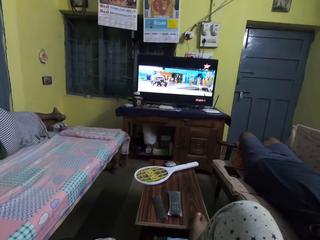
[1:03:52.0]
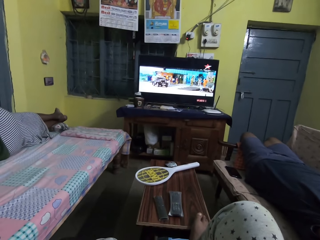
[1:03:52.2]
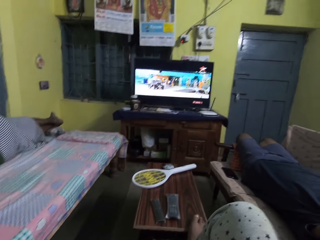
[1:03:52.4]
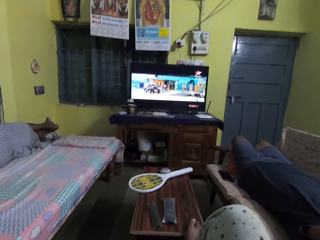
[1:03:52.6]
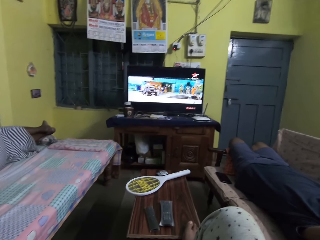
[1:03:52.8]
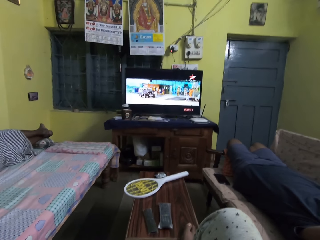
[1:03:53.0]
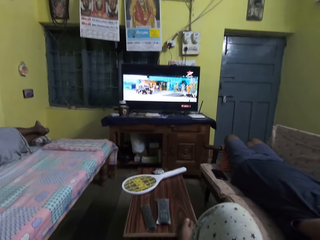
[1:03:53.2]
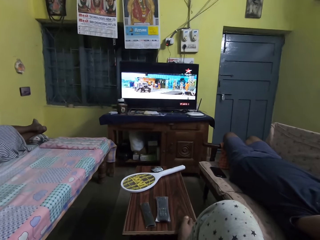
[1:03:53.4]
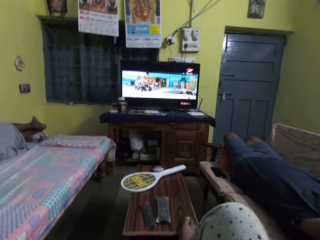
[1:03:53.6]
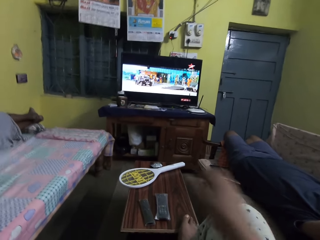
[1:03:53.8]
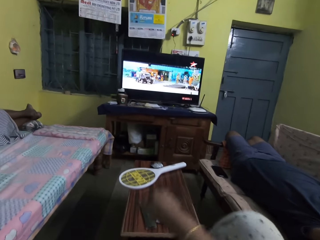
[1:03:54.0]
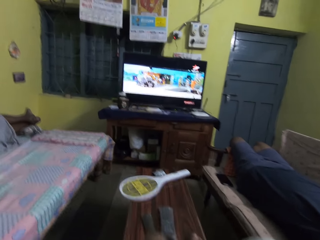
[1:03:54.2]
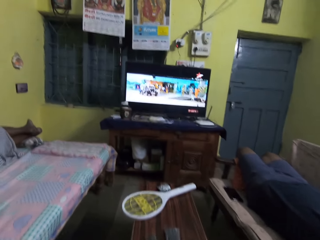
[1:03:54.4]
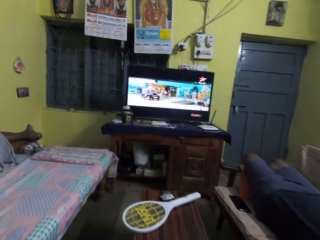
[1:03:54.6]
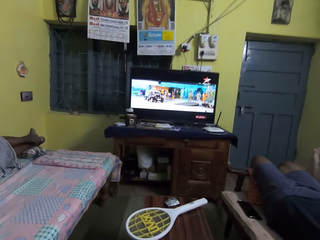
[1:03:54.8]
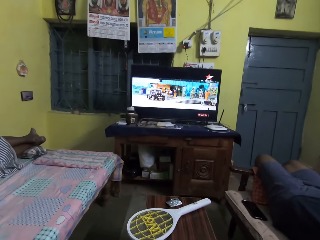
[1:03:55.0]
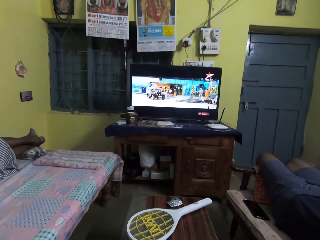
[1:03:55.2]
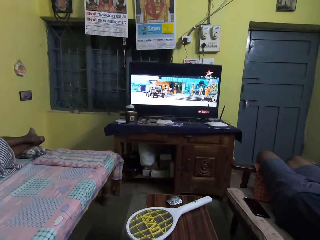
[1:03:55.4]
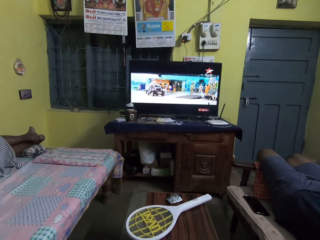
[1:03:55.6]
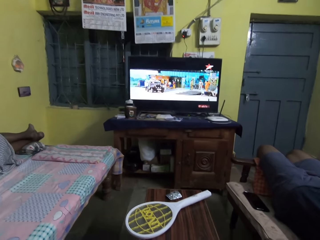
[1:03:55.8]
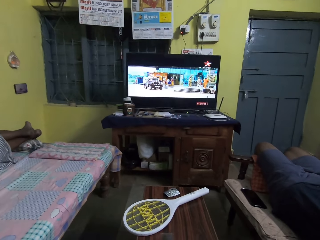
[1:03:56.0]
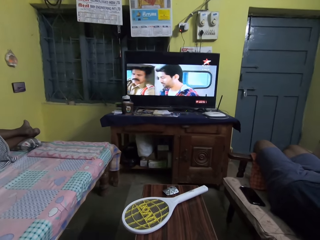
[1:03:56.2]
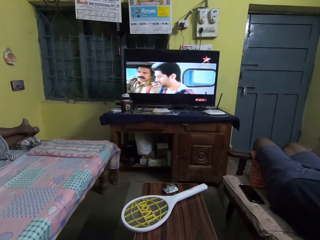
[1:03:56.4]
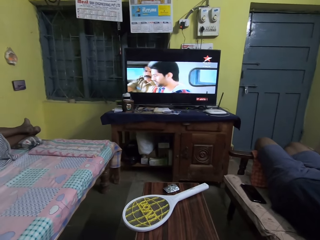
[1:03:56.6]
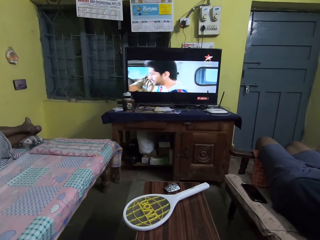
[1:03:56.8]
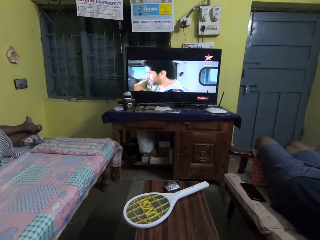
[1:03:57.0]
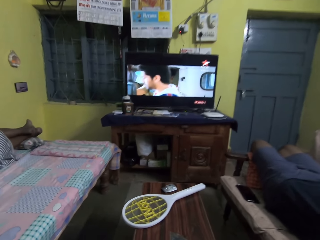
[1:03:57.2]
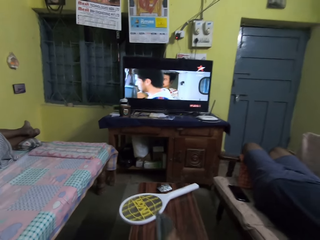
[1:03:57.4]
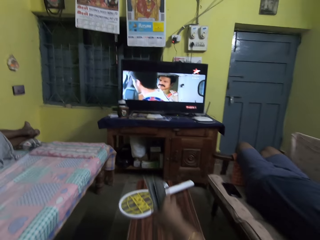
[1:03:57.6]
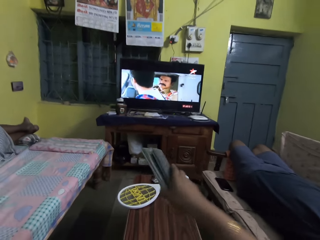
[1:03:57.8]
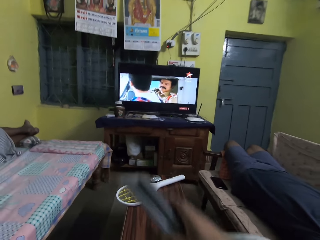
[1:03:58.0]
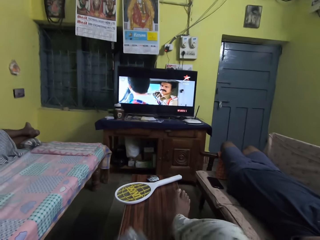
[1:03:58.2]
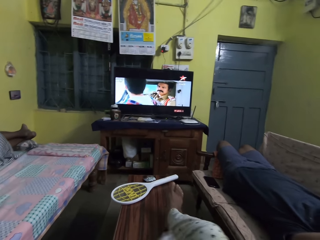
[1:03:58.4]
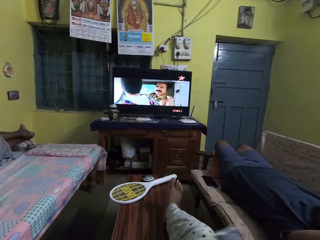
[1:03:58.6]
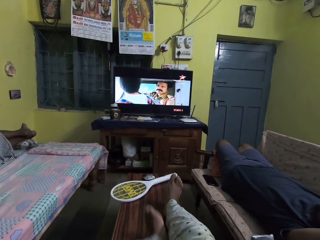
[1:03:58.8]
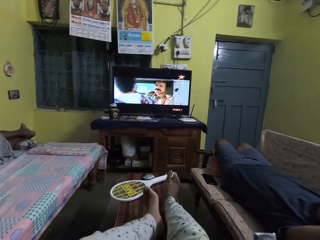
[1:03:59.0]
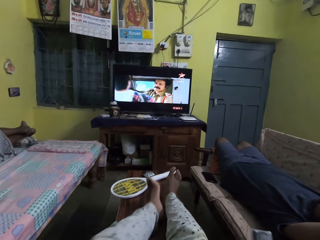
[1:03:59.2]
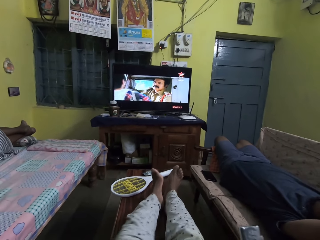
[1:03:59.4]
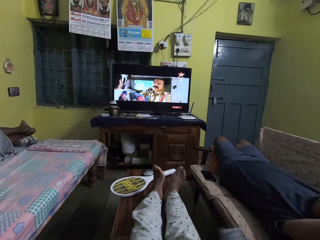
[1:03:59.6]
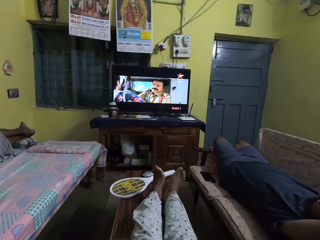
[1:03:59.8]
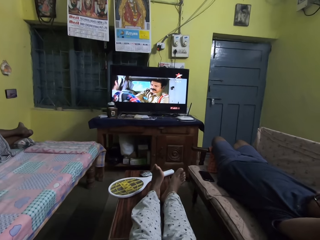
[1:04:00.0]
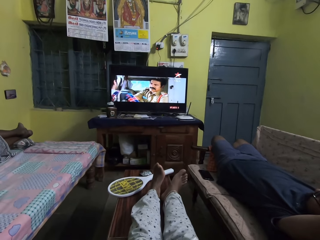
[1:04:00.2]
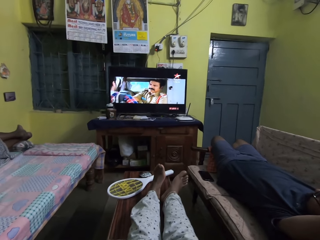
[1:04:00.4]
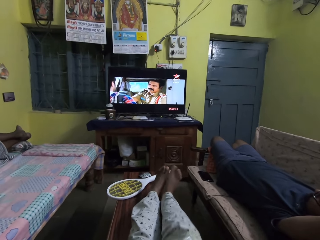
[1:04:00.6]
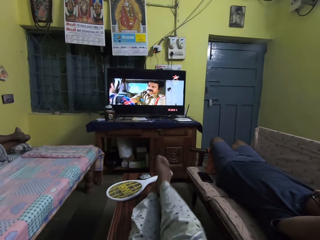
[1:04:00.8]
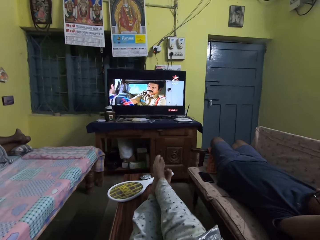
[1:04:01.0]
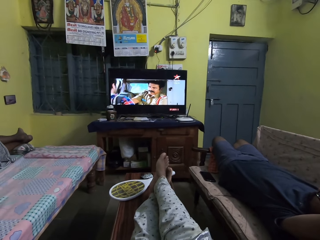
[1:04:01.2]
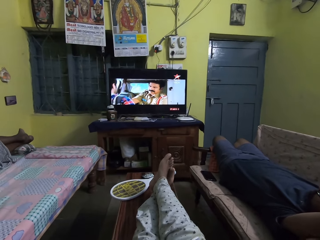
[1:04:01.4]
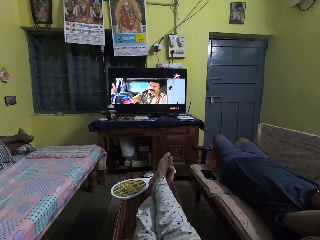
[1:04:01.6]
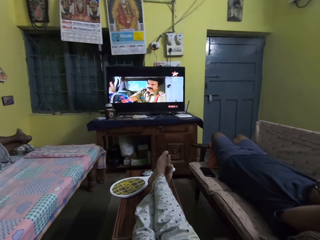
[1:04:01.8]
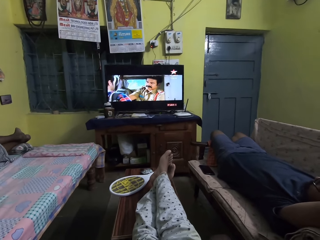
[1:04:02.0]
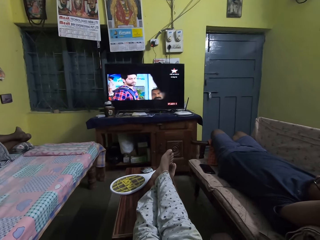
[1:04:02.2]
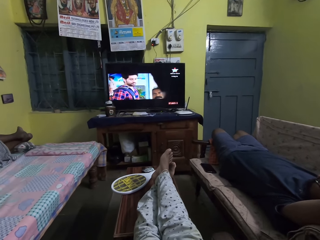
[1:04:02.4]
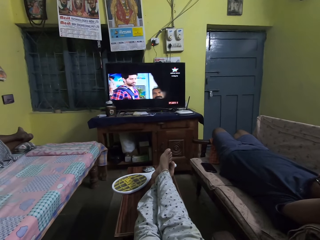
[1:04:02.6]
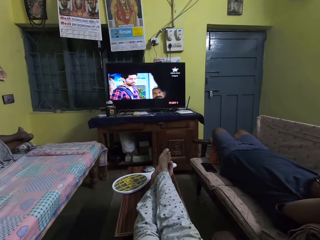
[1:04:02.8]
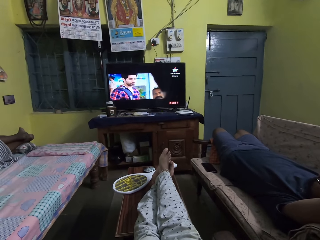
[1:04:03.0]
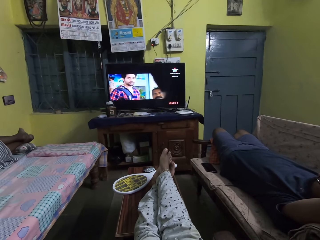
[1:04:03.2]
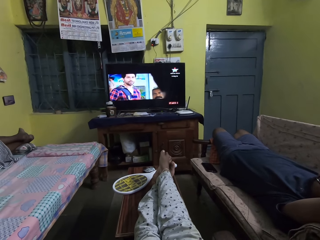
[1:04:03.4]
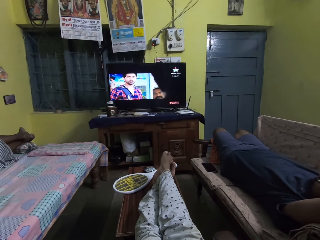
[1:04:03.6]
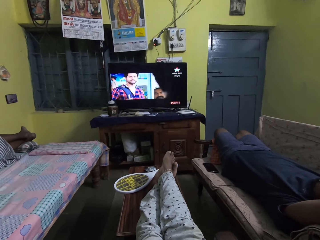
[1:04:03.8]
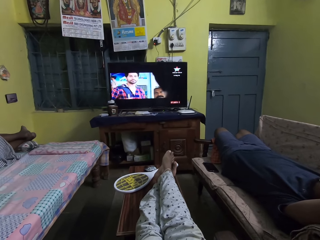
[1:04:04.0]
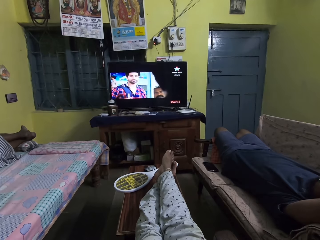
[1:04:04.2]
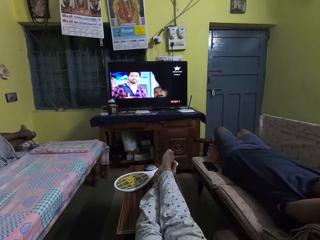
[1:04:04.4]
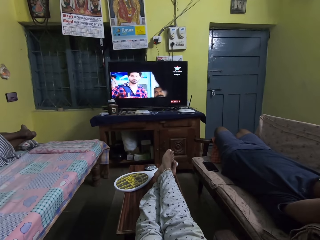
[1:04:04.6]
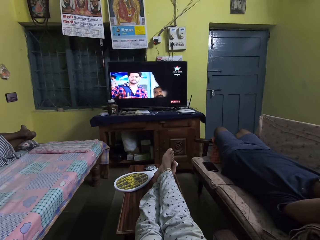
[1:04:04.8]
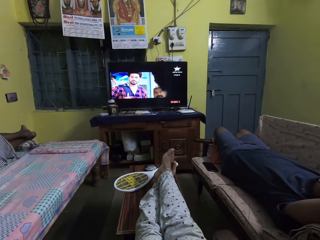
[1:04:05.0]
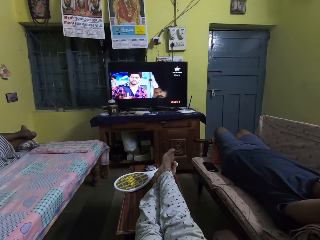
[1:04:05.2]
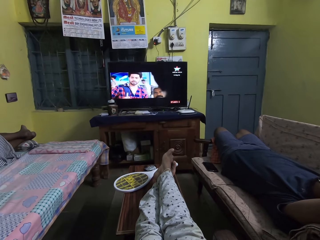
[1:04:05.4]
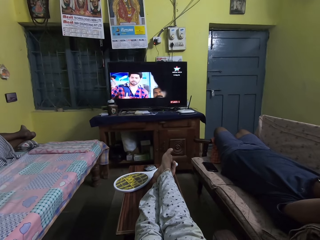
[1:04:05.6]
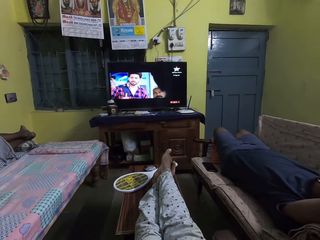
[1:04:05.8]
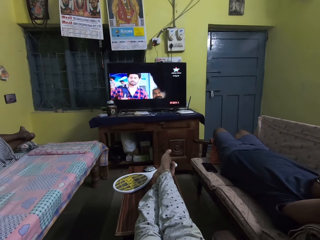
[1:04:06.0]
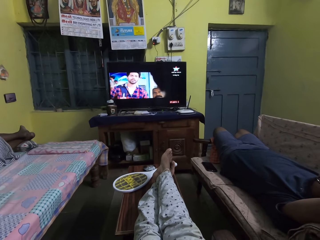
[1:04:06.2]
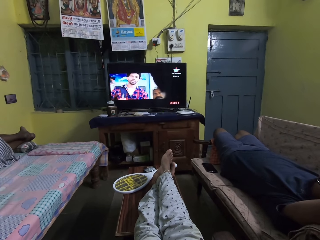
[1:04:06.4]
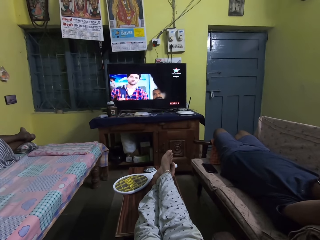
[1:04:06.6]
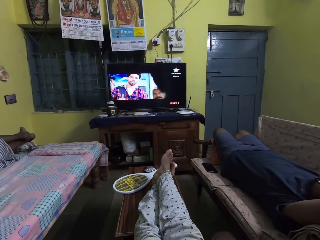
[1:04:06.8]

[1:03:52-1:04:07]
The camera wearer moves a hand. She picks a television remote from a table with her right hand. She places her right leg on the table. She places her left leg on the table. She places her right leg on her left leg on the table. She watches television.

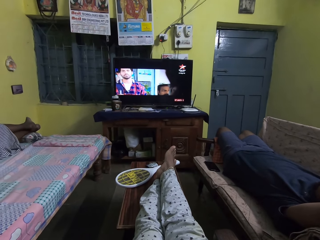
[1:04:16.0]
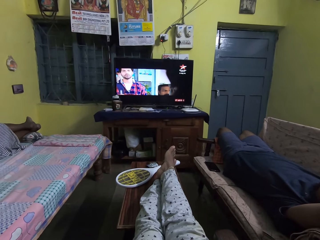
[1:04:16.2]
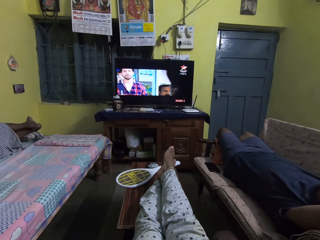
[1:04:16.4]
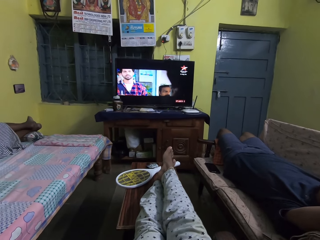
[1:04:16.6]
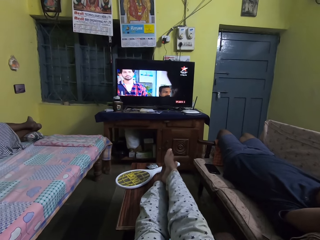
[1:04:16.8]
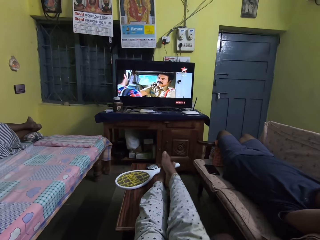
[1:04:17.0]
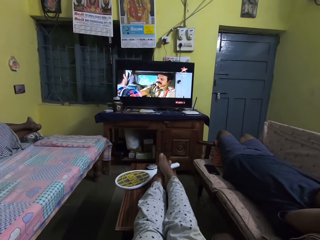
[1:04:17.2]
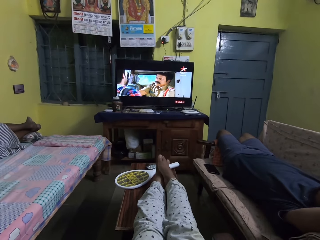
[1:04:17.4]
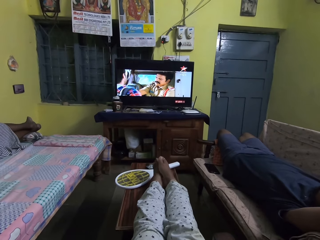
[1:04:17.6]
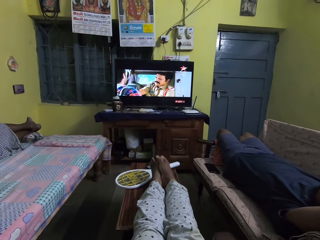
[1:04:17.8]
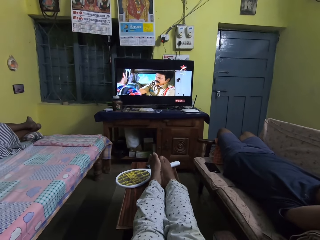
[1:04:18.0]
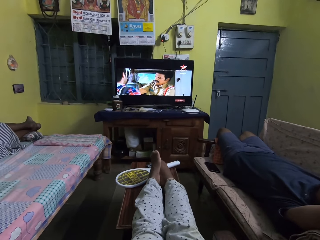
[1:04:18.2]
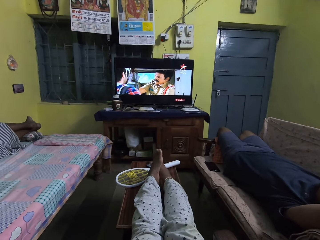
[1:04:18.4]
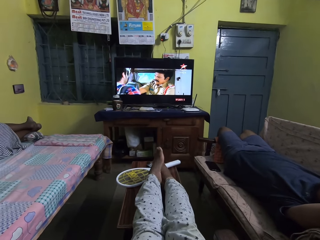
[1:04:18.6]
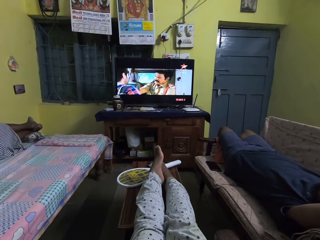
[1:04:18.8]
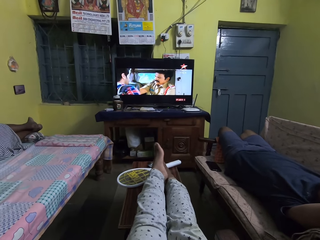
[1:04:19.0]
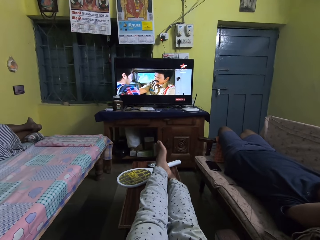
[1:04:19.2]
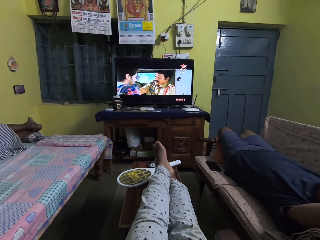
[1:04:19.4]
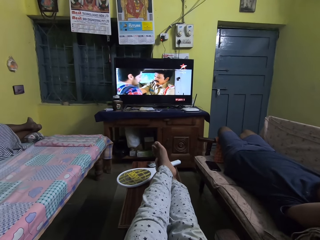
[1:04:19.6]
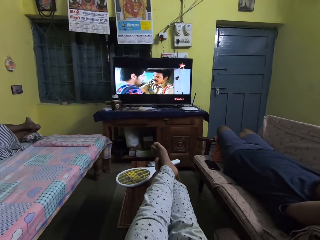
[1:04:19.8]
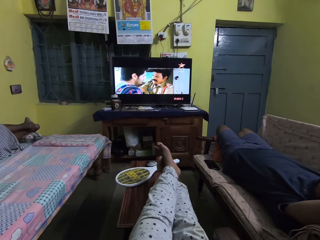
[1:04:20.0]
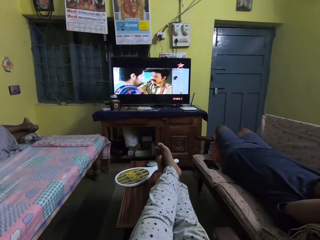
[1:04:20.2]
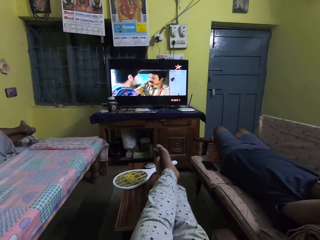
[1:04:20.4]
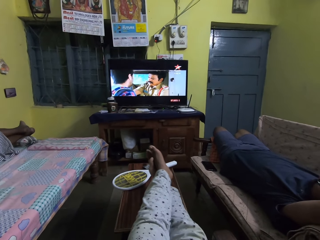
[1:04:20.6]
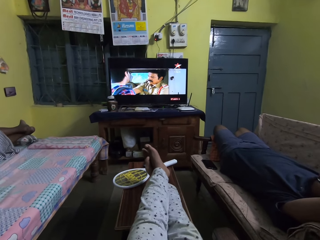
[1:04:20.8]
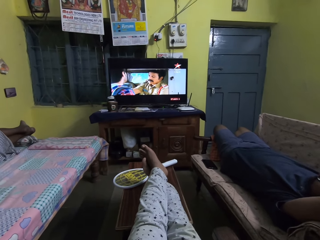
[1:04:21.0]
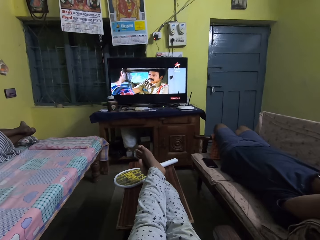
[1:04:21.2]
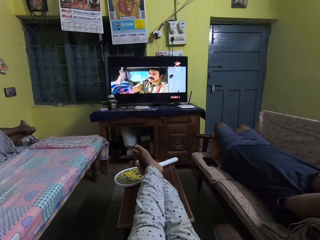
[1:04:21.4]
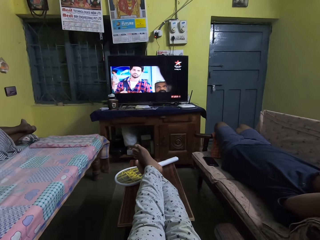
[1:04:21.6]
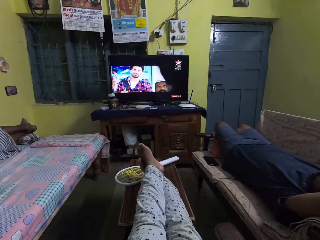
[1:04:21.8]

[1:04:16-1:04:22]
The camera wearer places her right leg on the table. She places her left leg on her right leg on the table.
